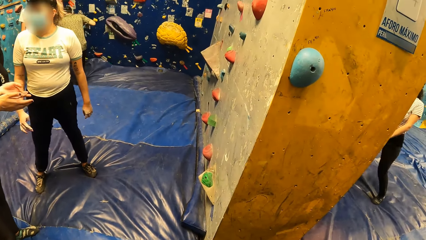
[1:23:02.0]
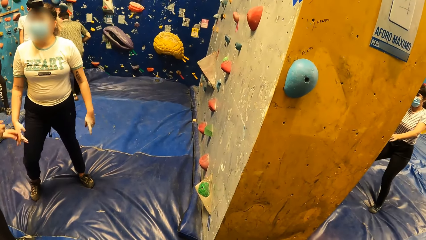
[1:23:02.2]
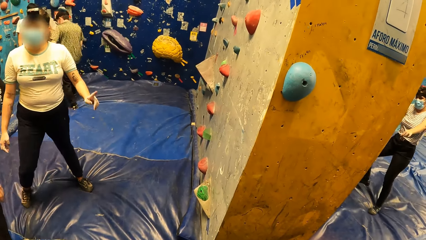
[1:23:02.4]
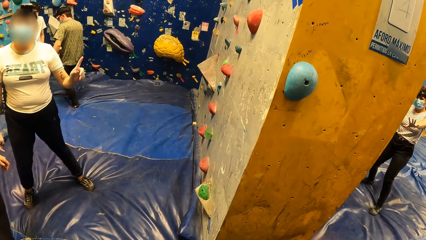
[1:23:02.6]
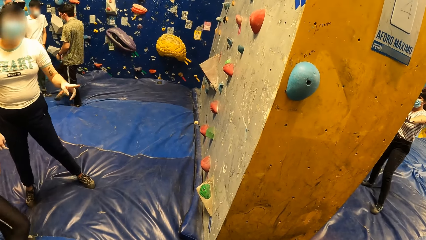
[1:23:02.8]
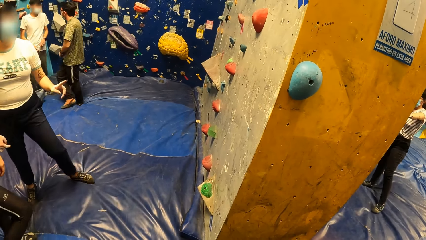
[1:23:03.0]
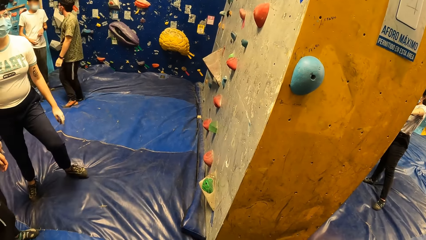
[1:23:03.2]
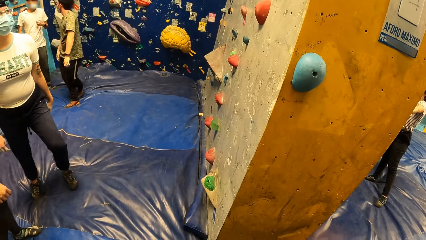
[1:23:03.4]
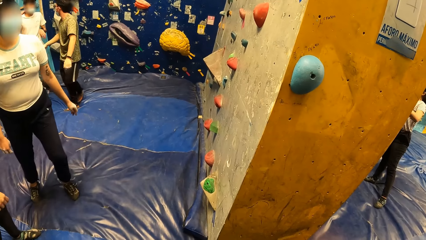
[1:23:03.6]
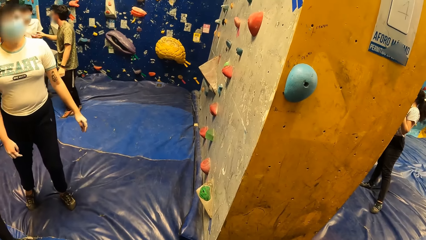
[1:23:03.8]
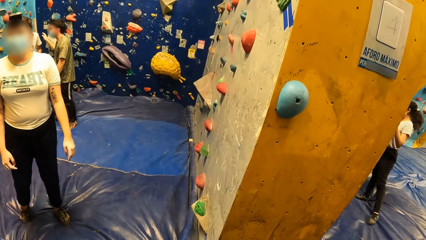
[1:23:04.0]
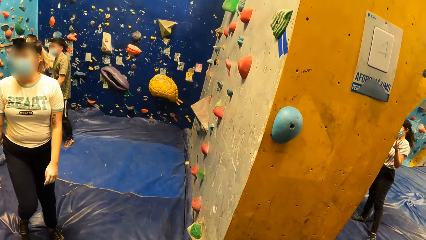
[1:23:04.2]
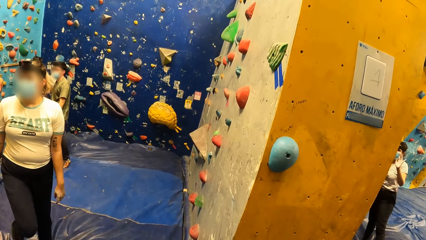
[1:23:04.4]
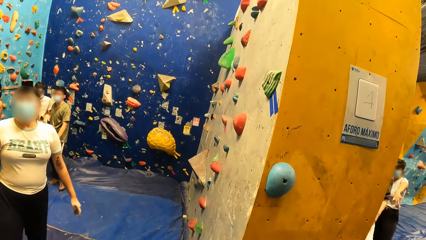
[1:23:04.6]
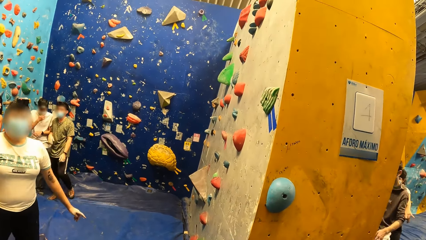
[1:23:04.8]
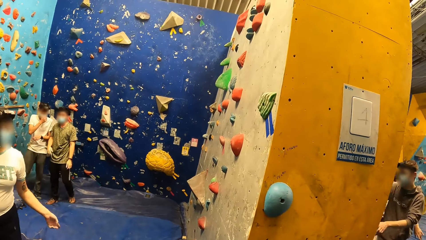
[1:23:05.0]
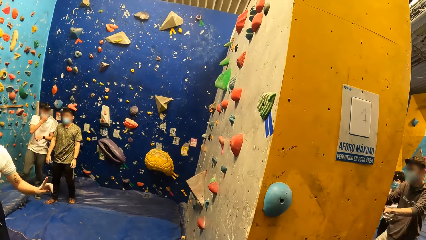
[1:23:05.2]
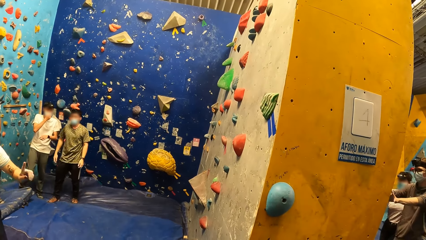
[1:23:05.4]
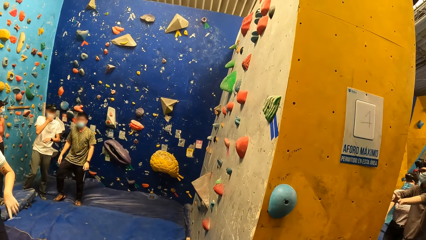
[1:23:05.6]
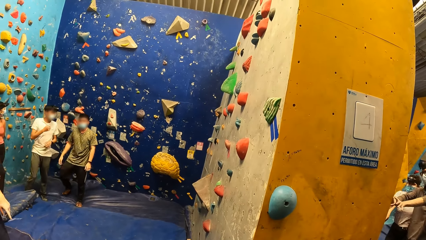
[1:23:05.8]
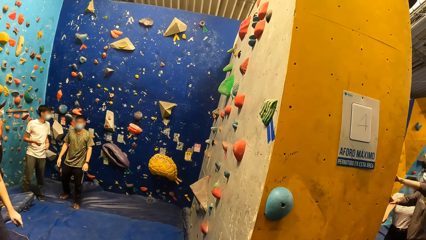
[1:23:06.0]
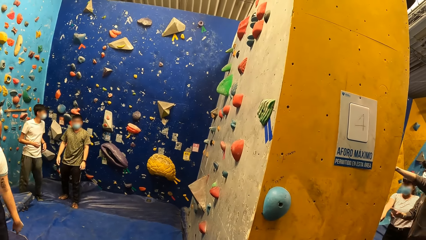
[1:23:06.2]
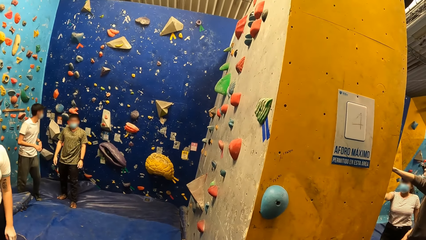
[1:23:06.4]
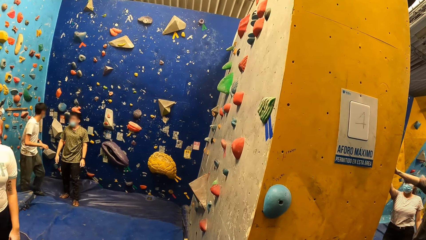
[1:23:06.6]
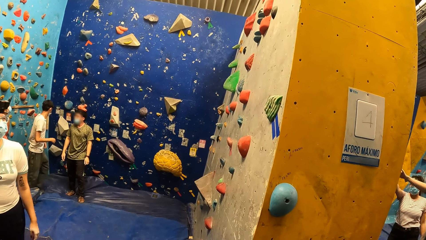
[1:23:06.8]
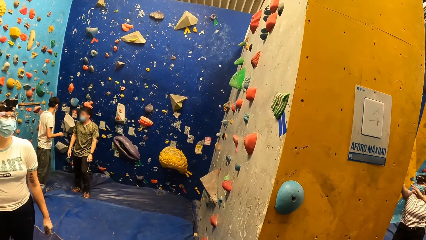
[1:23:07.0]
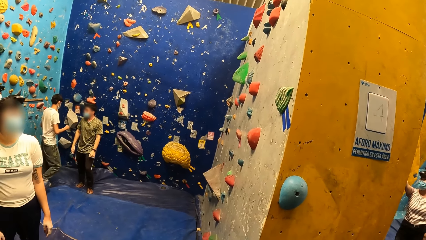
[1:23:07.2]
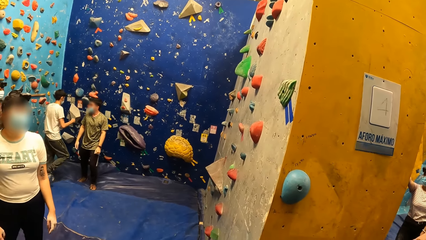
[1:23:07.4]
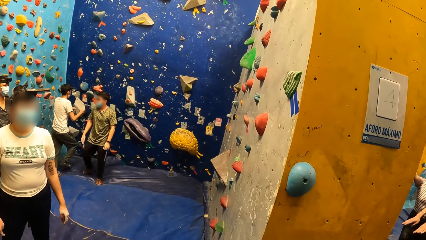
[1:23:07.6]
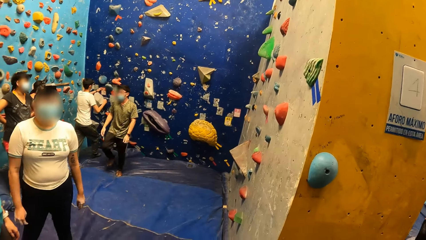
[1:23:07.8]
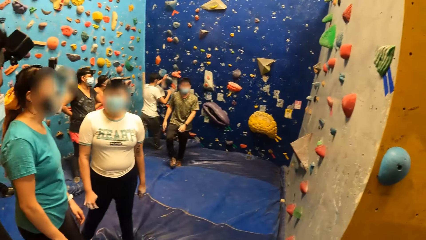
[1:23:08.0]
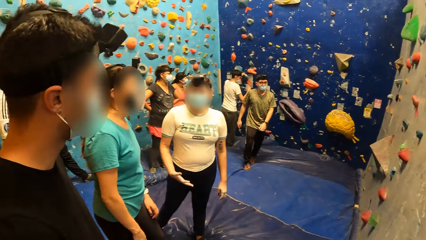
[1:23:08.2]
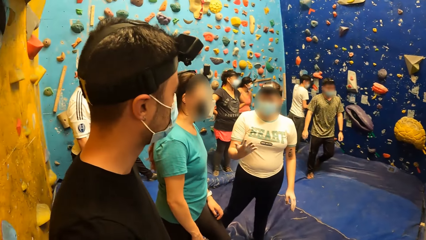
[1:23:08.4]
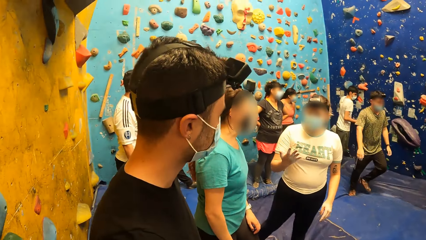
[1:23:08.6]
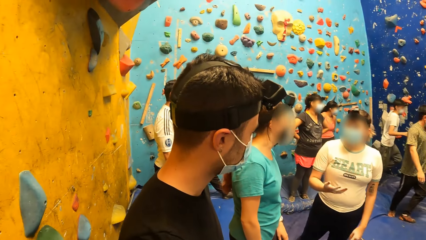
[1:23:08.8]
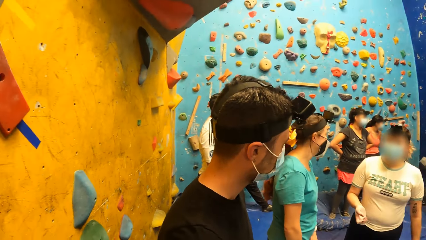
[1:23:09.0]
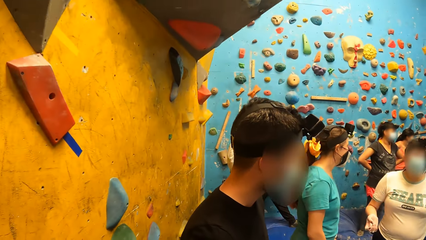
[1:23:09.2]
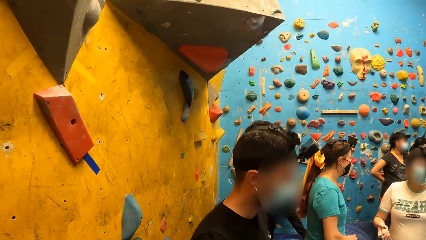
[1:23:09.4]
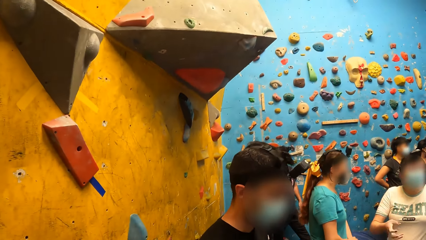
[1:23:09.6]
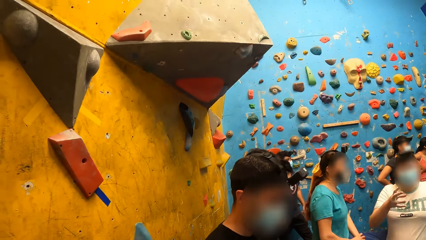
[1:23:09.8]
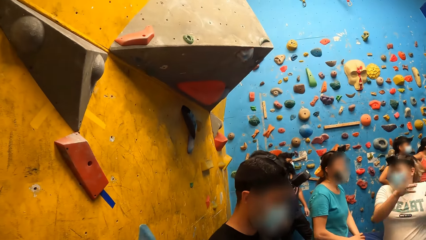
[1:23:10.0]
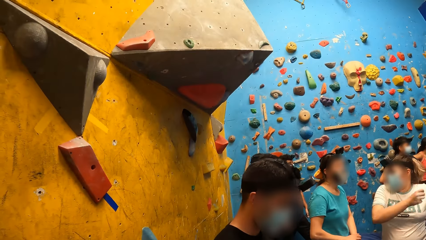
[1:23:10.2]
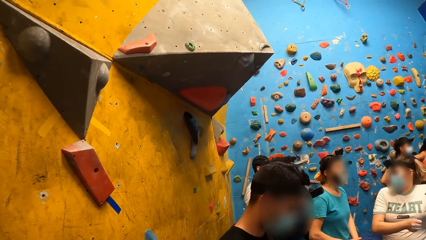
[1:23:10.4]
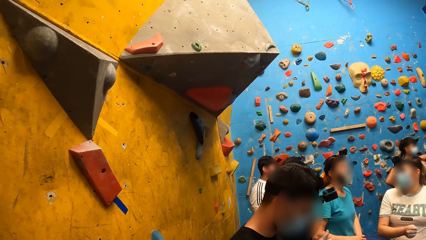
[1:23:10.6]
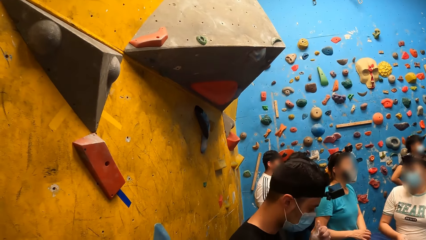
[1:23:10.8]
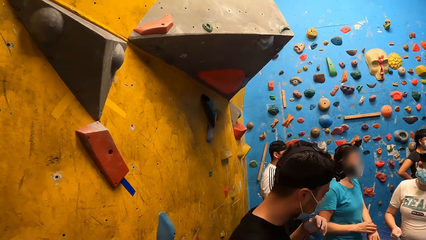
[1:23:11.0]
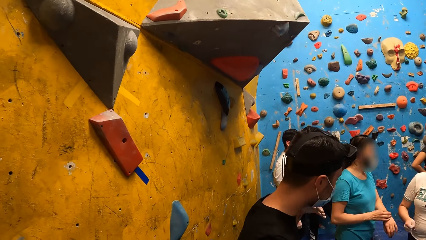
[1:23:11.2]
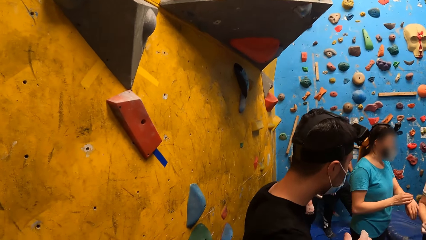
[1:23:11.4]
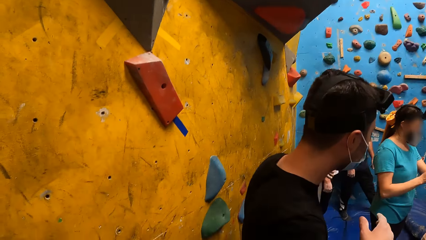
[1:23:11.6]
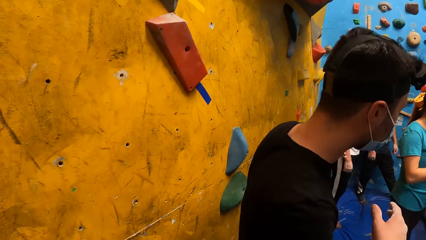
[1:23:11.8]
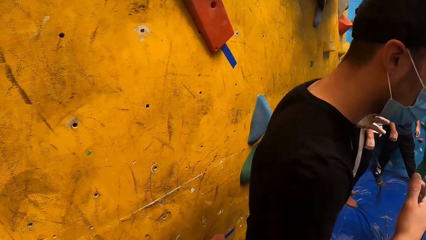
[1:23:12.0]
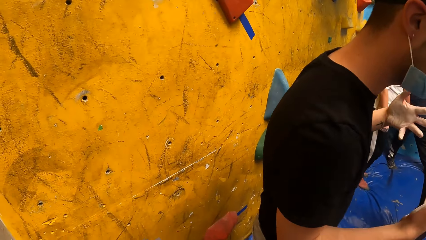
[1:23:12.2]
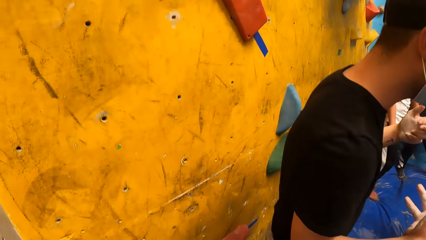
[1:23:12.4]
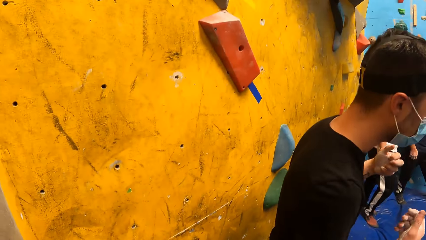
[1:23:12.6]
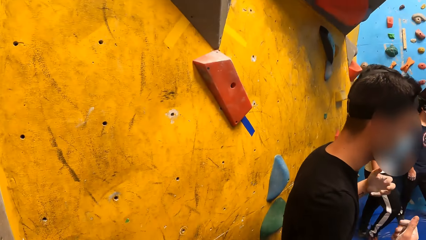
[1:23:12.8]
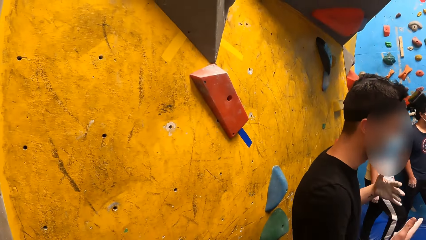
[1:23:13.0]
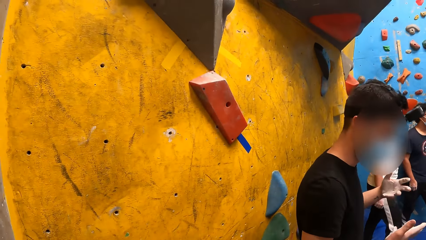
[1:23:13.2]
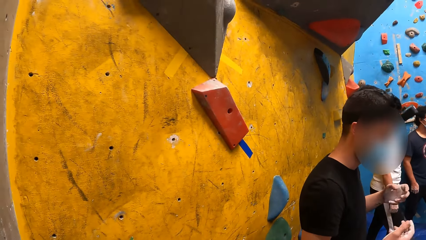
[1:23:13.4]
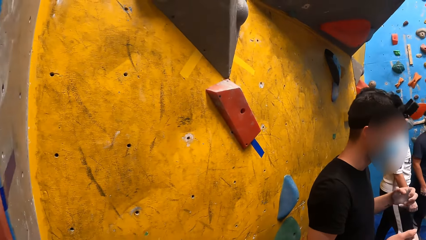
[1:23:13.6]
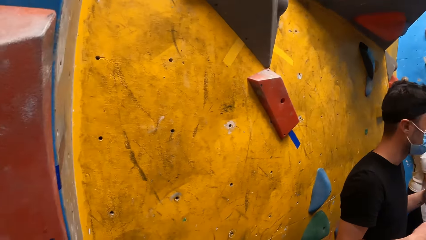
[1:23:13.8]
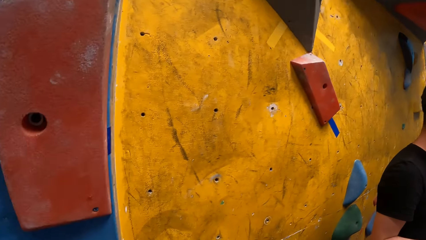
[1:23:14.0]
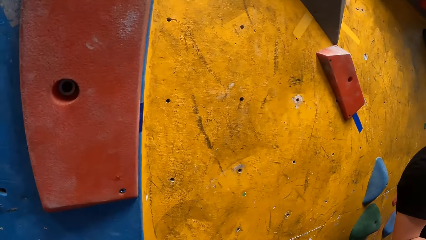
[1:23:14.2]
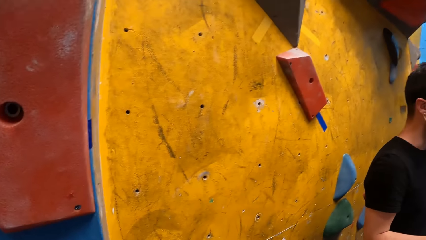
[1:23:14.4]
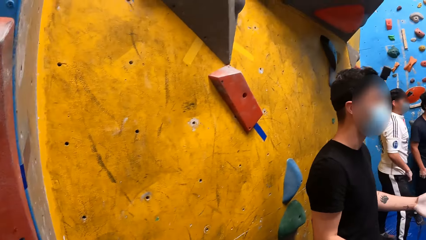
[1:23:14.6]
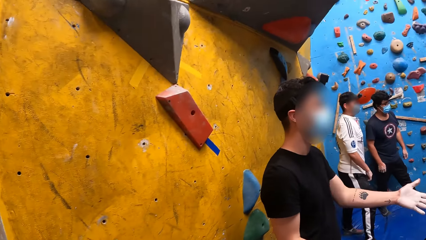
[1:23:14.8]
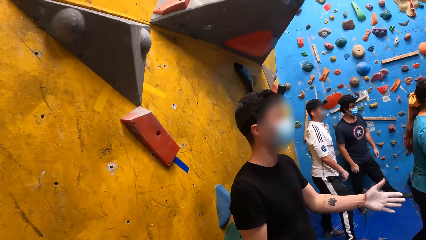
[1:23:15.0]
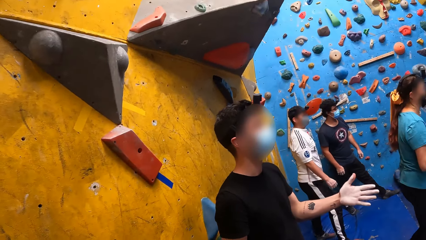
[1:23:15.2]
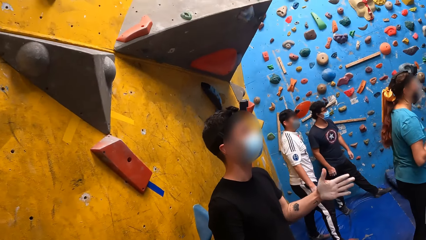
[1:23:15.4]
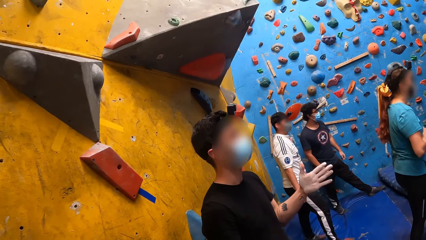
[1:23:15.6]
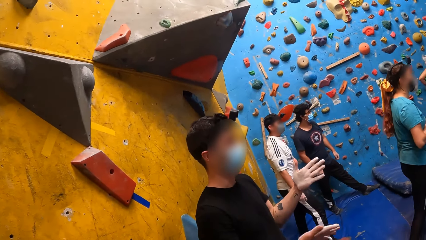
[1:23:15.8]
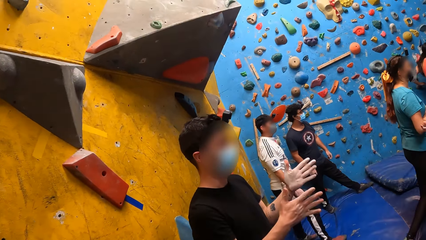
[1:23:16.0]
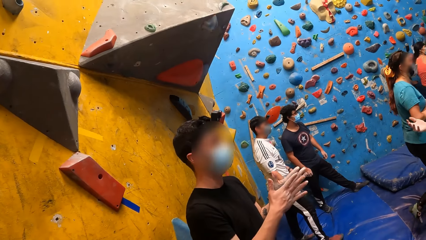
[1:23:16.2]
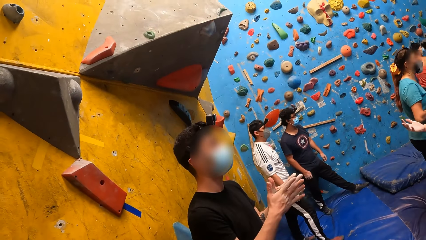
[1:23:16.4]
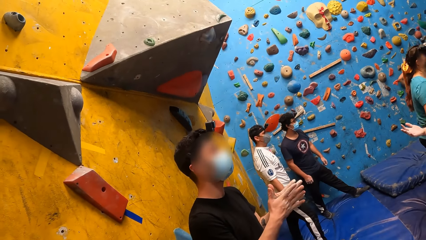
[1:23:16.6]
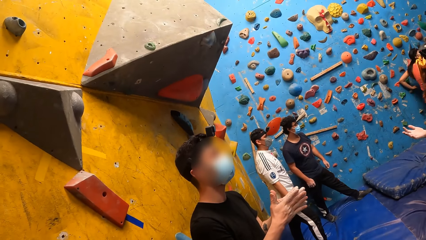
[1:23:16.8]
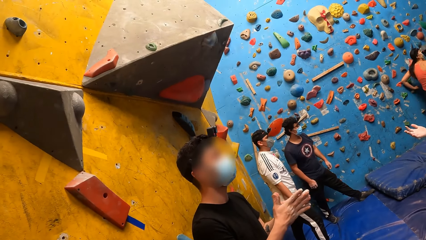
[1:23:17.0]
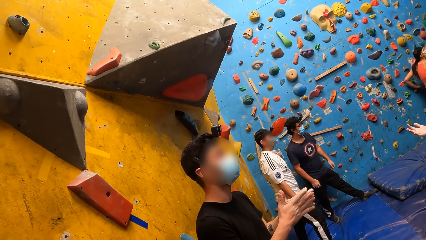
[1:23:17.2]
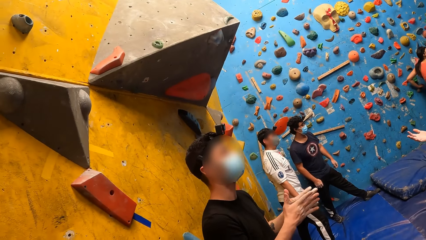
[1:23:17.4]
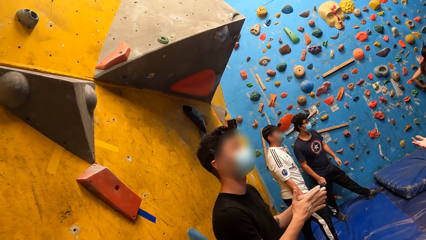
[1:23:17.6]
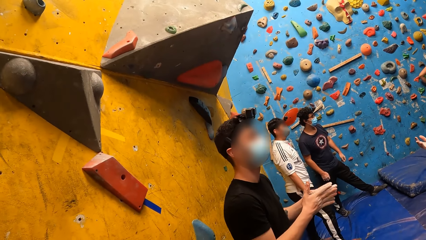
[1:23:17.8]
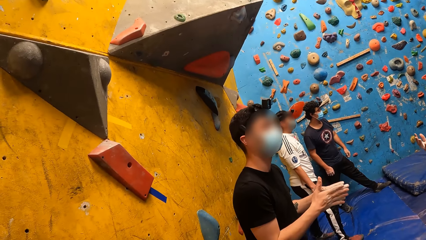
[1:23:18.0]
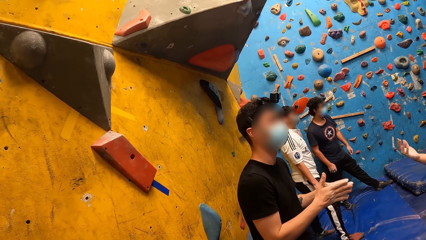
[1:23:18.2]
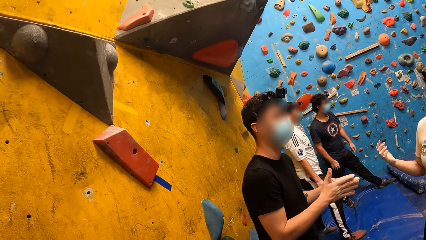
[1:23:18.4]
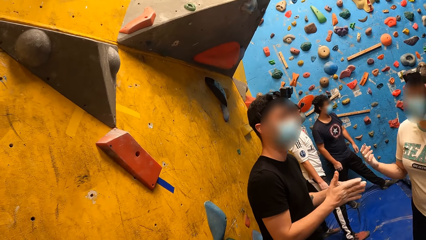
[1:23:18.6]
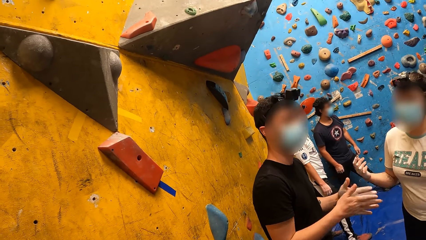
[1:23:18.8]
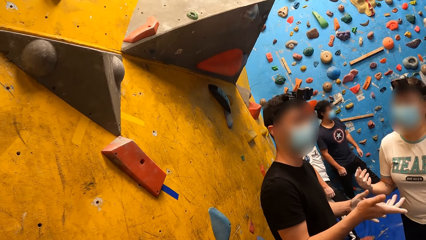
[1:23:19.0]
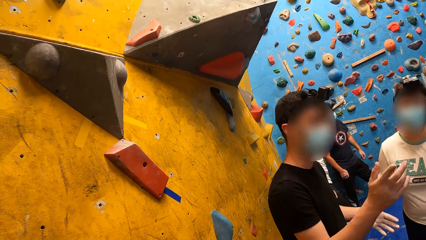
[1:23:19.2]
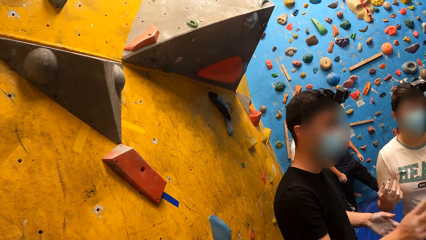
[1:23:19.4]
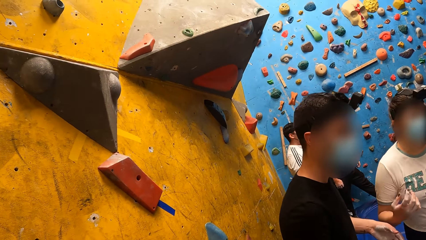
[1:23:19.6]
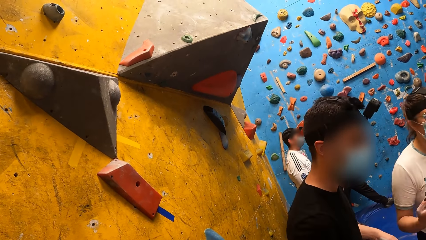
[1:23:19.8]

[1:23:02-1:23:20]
The camera wearer stares at the wall.
